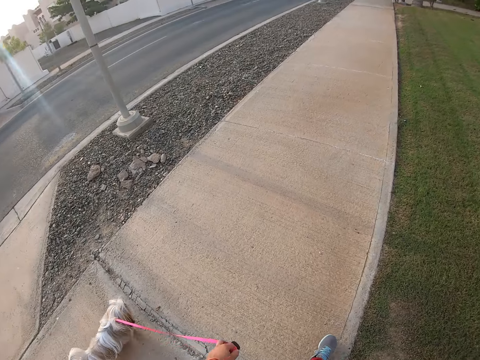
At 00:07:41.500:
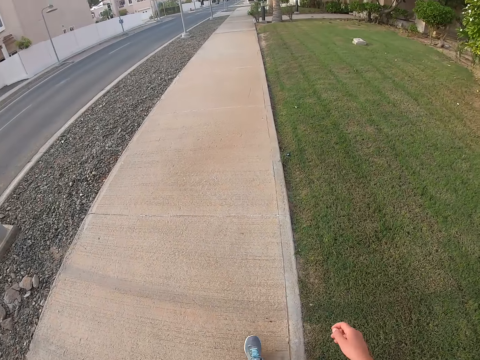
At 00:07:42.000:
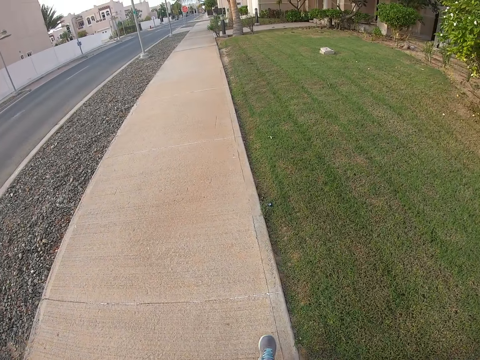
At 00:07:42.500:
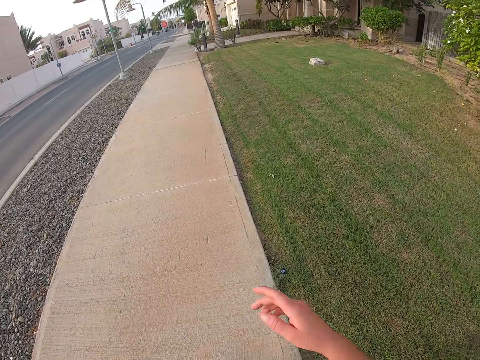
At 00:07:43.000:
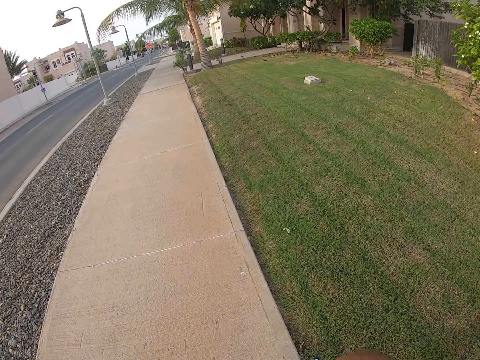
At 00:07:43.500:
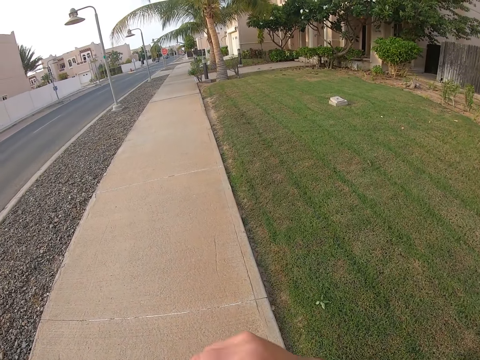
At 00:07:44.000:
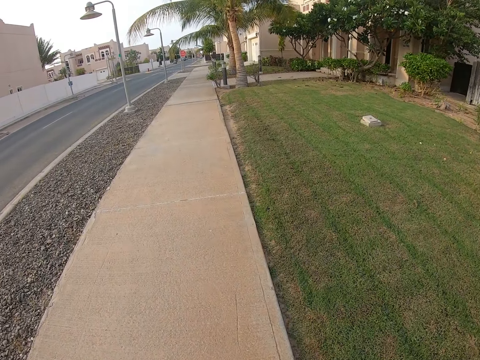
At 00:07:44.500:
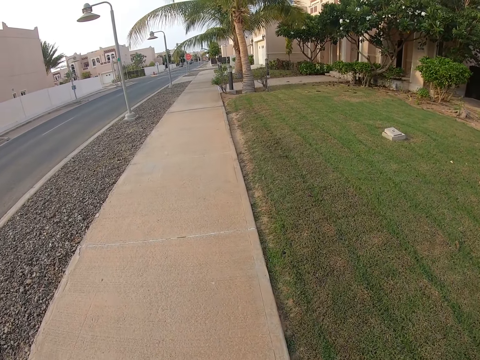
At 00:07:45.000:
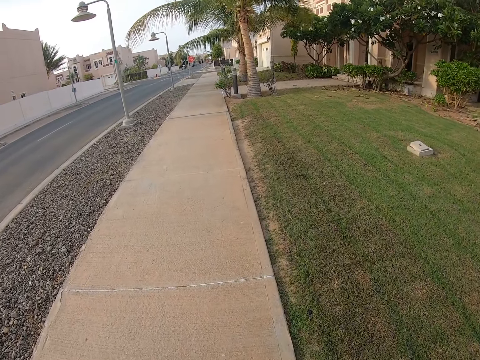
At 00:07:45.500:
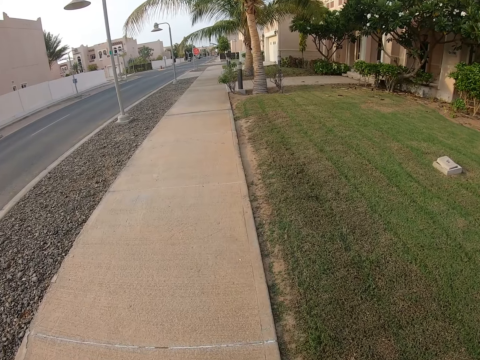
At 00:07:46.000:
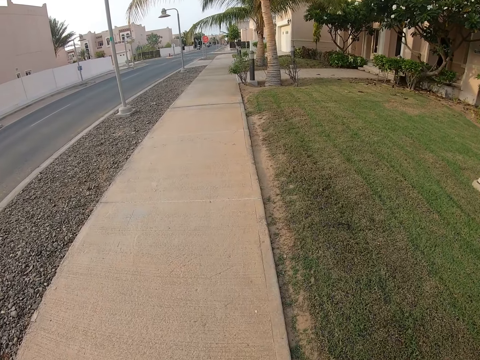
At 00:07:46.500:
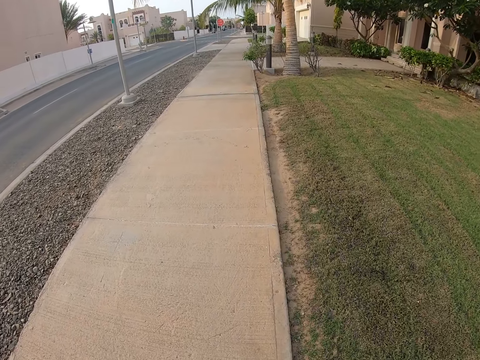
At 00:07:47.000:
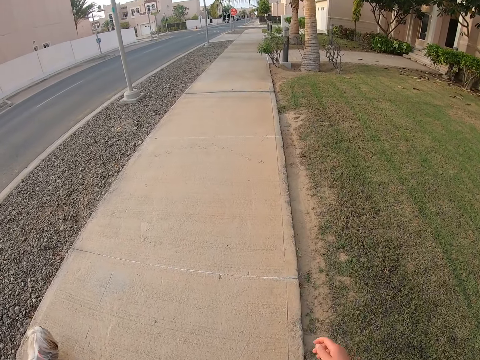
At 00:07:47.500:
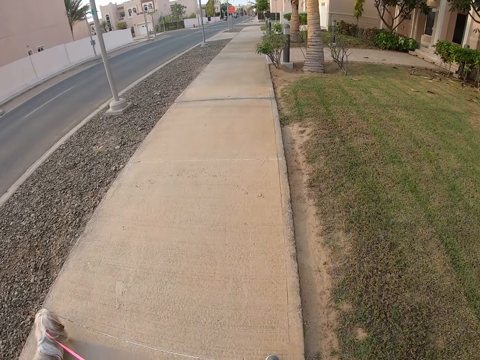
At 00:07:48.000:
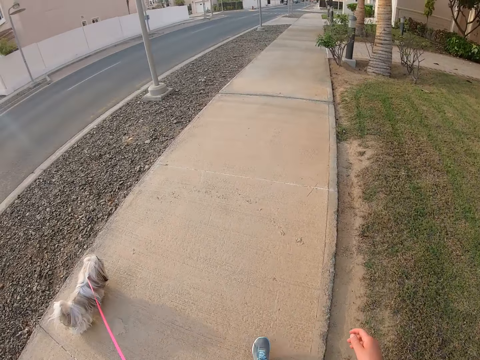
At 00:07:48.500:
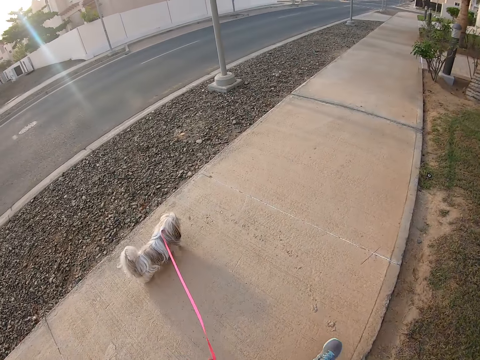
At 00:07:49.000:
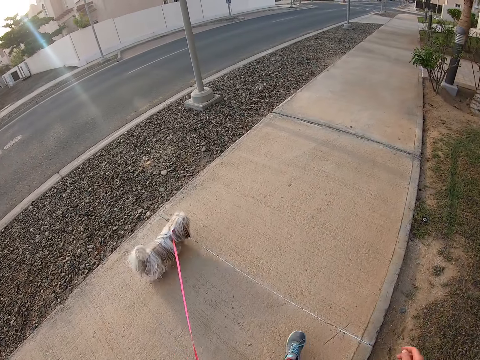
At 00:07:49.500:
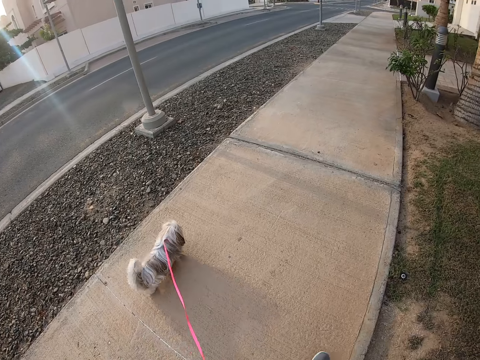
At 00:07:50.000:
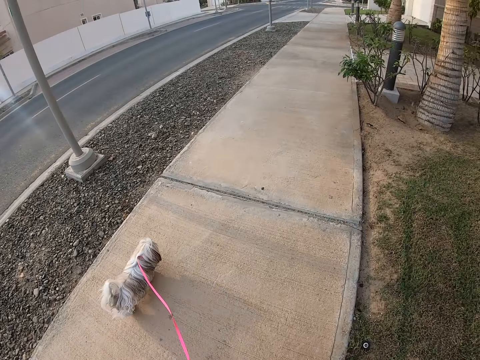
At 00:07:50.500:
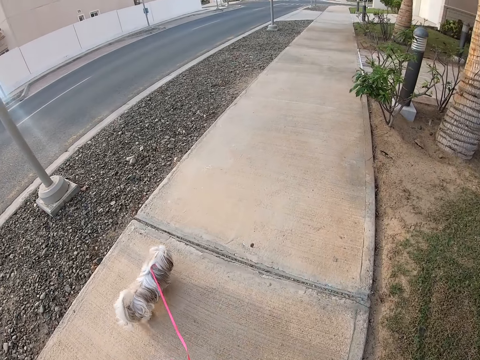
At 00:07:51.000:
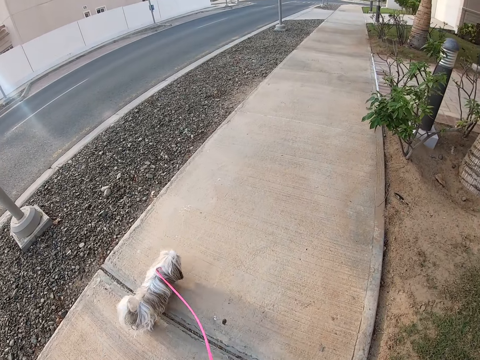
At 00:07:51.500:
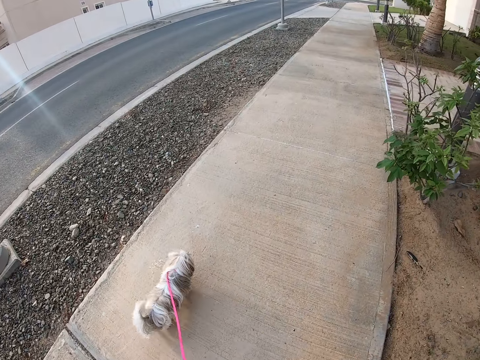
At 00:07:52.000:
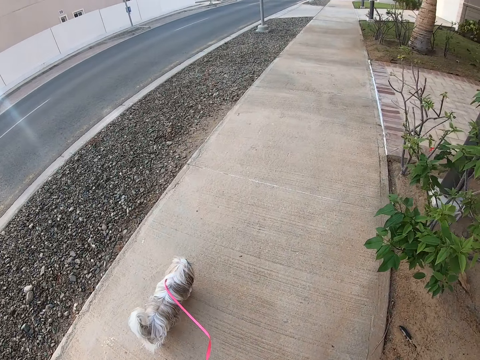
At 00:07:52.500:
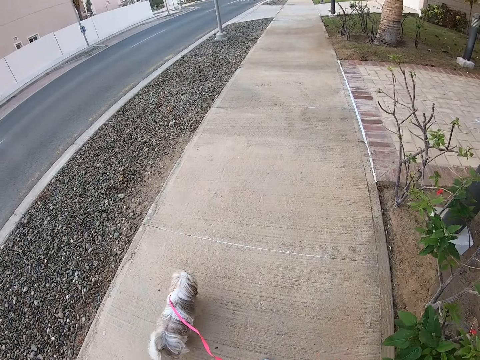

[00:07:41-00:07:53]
The camera wearer raises the right hand. They walk in the pavement with the dog. They swing the right hand.

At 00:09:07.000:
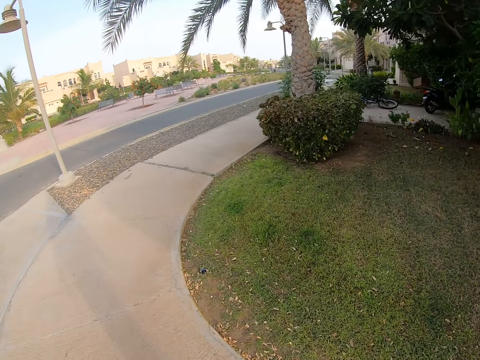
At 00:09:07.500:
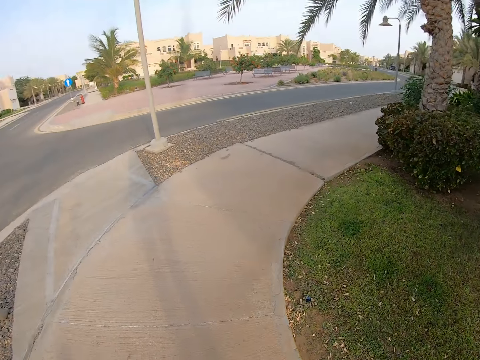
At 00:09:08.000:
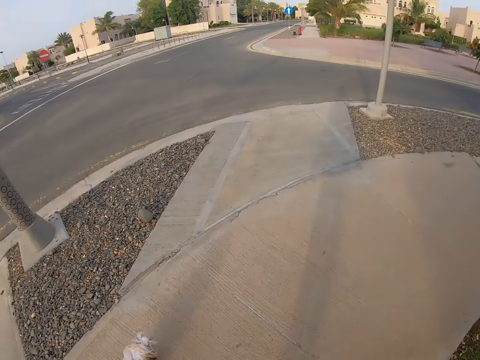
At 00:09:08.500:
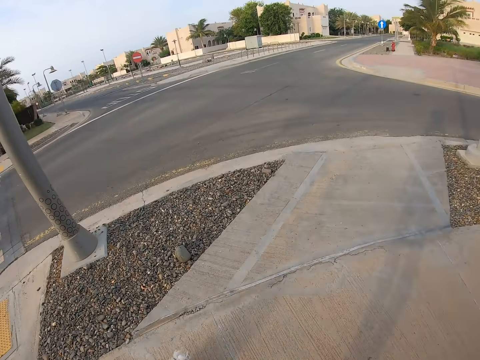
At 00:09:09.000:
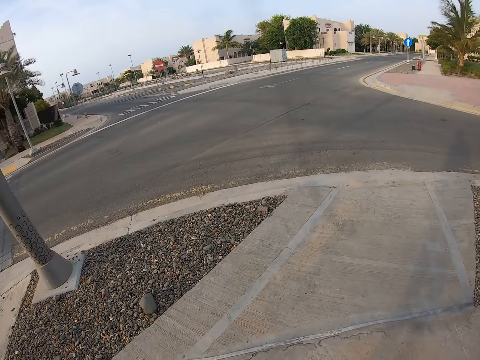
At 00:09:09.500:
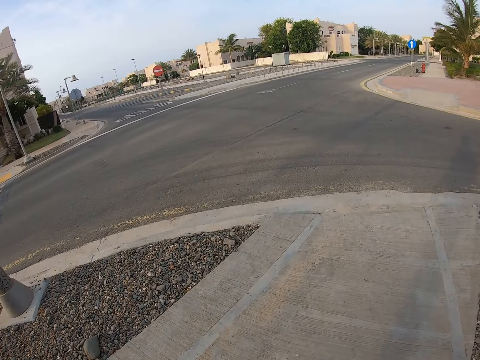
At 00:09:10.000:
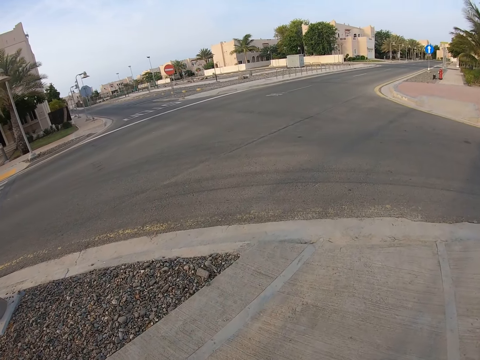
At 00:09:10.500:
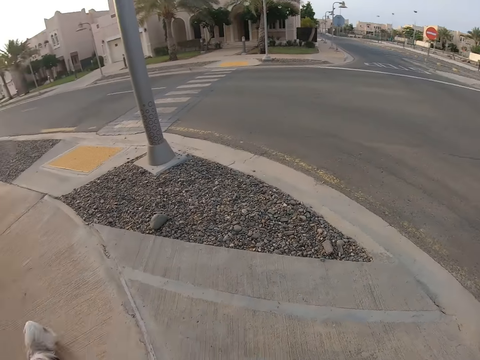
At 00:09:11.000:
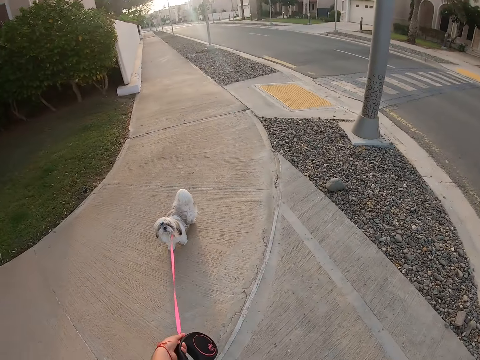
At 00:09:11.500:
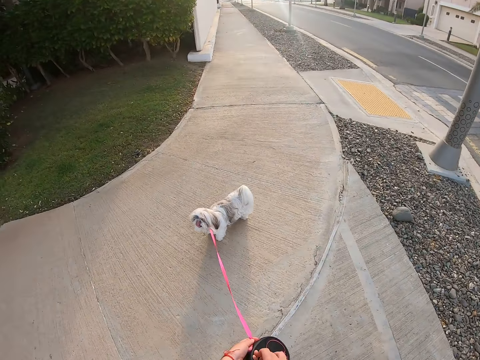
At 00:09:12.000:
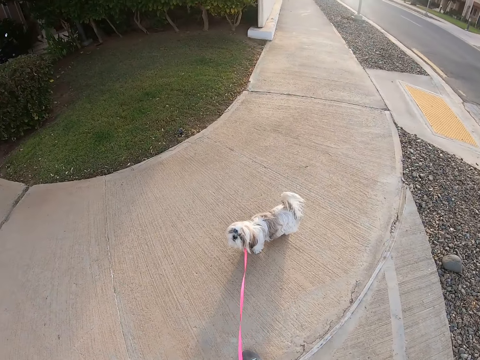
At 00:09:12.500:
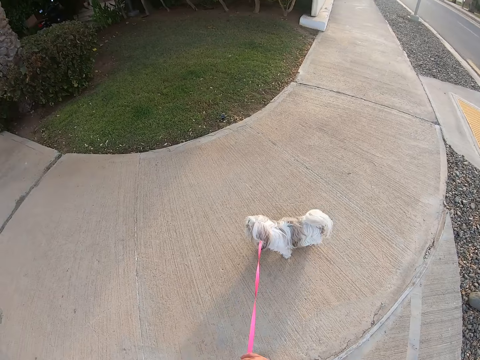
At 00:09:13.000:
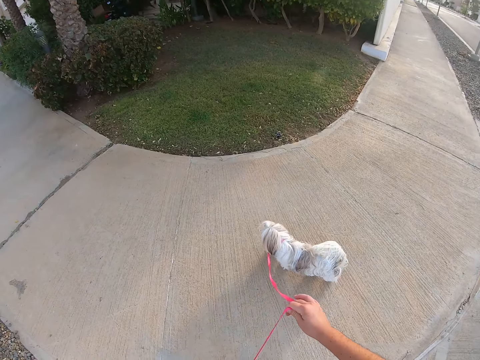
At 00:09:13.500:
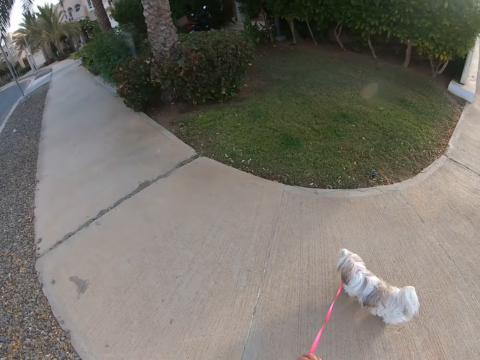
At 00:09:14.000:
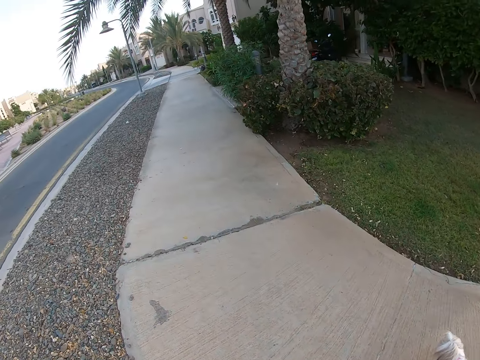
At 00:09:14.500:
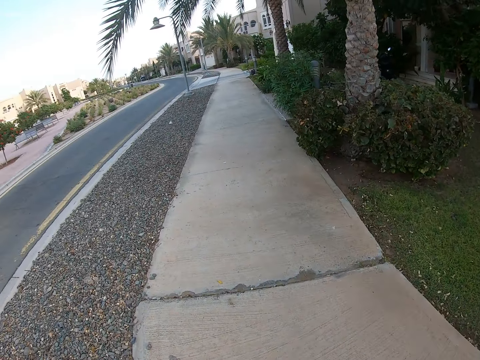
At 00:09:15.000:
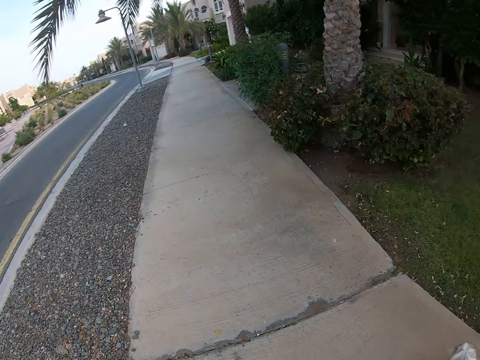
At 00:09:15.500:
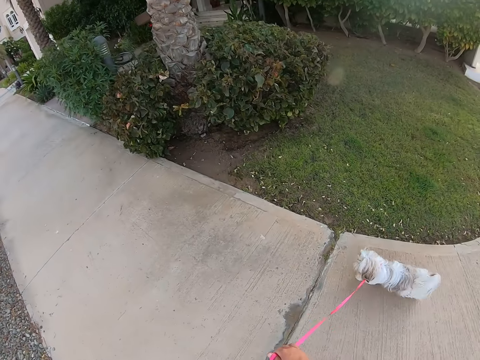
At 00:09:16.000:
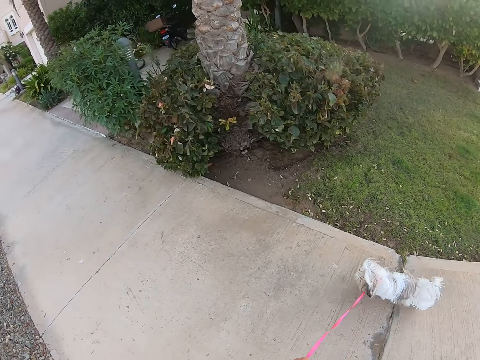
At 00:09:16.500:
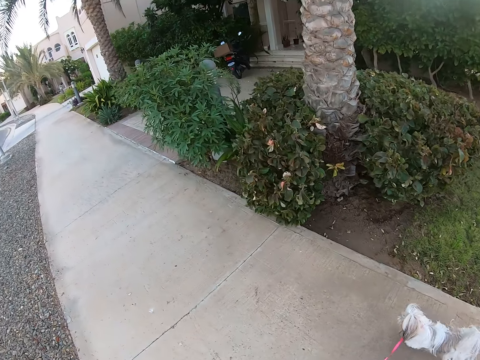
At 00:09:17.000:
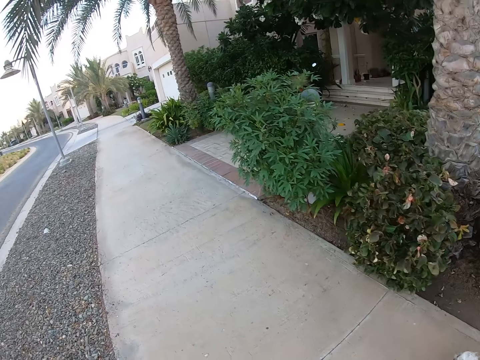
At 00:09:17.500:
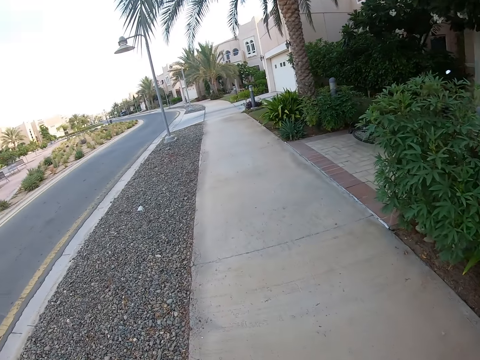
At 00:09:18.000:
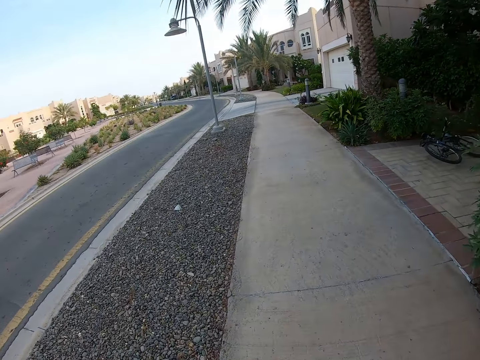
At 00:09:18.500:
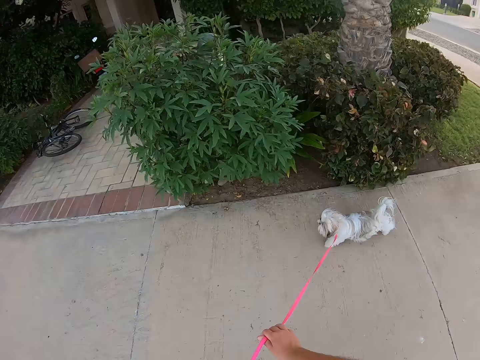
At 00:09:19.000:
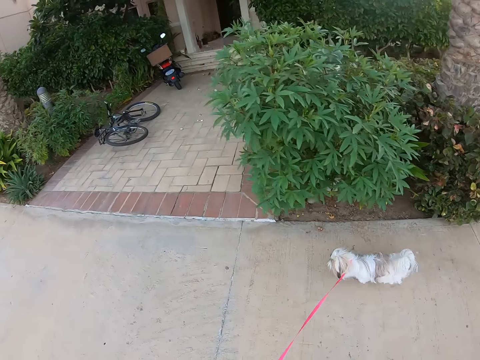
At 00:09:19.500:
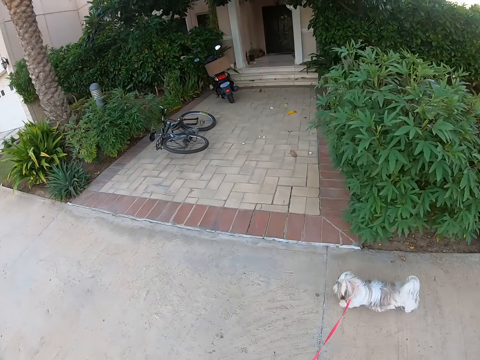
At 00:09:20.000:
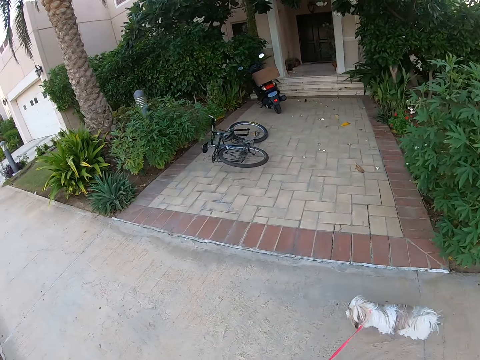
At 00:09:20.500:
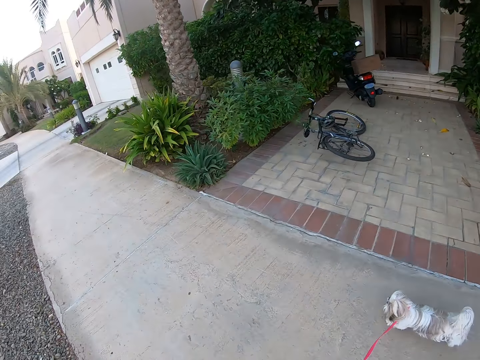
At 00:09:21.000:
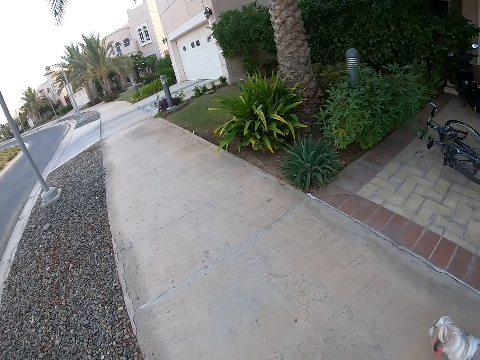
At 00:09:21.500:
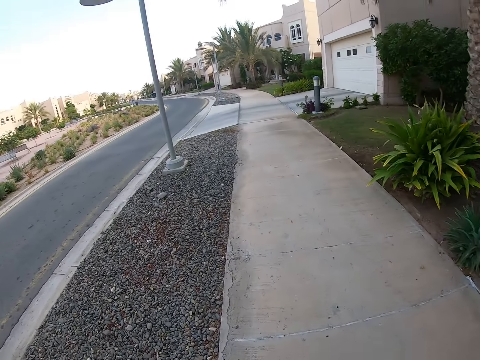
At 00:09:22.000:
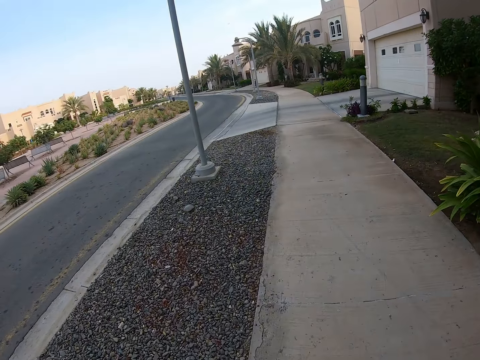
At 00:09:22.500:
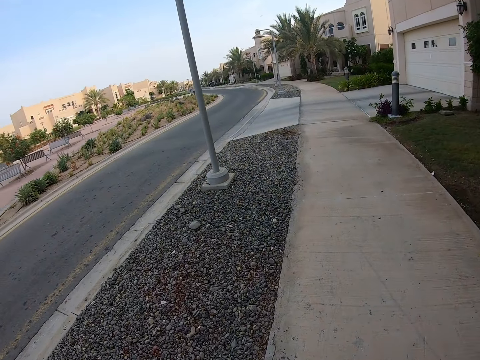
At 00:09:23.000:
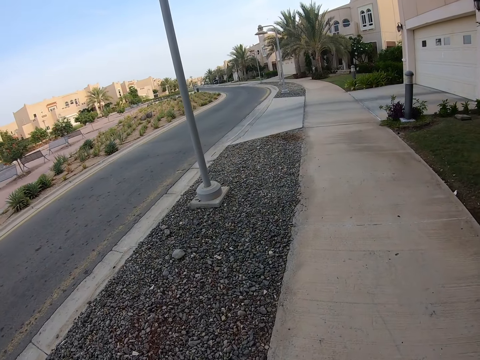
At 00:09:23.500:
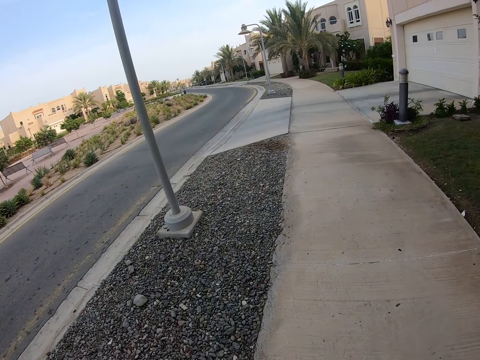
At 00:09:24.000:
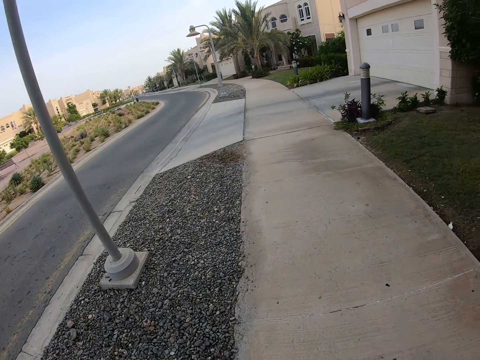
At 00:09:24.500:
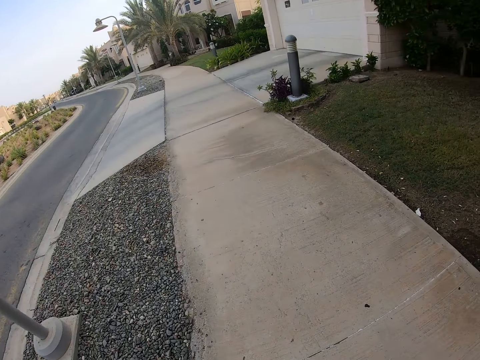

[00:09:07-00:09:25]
The camera wearer looks around. They walk in the pavement with the dog. They hold the leash. They hold the leash again. They look around. They walk on the pavement with the dog.
